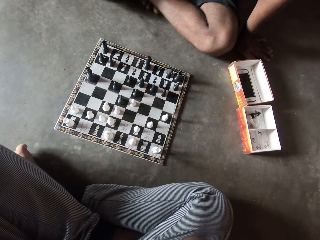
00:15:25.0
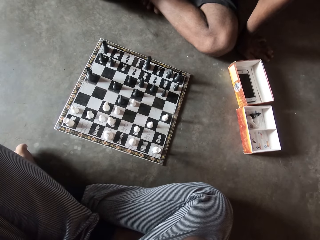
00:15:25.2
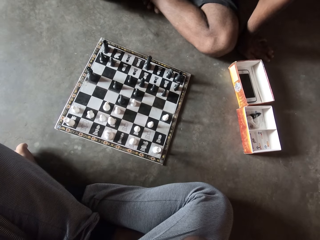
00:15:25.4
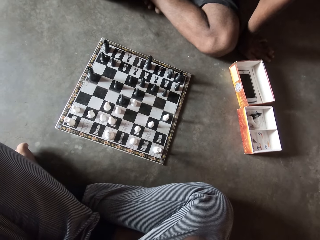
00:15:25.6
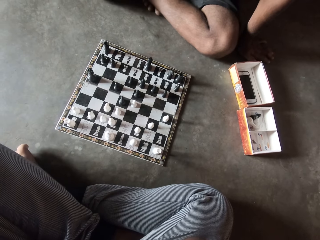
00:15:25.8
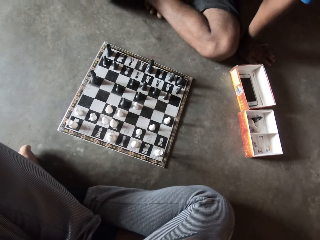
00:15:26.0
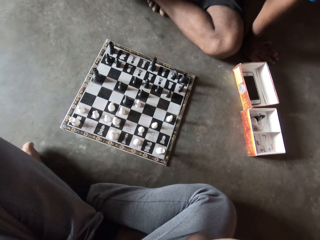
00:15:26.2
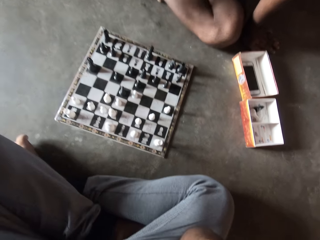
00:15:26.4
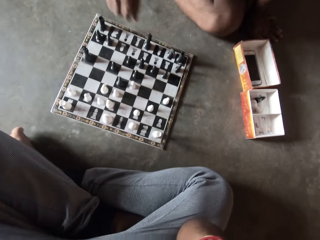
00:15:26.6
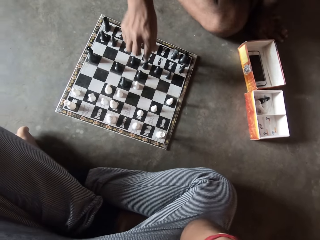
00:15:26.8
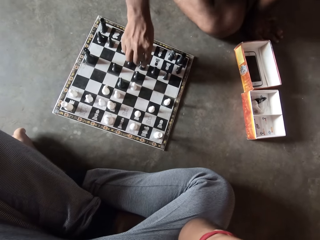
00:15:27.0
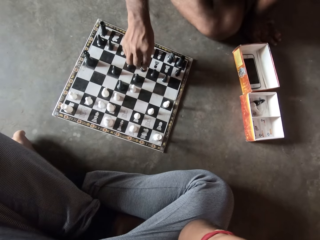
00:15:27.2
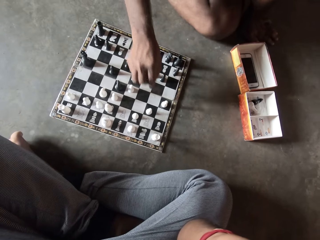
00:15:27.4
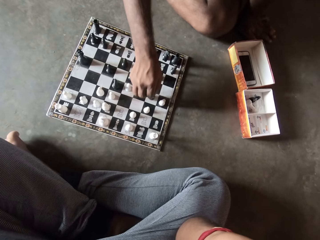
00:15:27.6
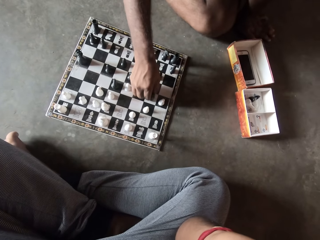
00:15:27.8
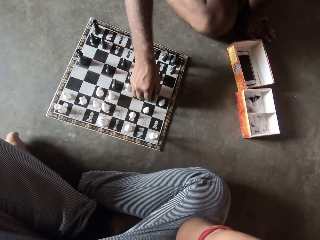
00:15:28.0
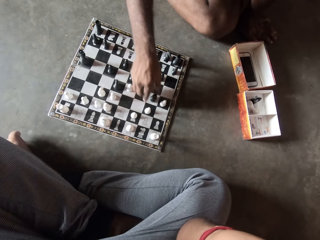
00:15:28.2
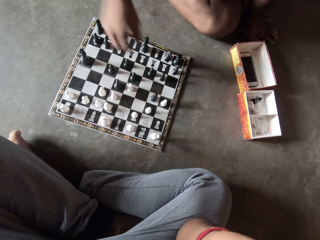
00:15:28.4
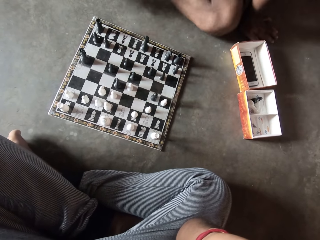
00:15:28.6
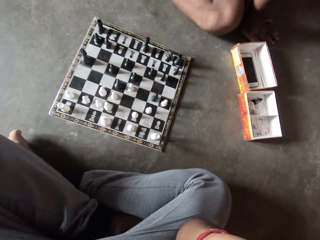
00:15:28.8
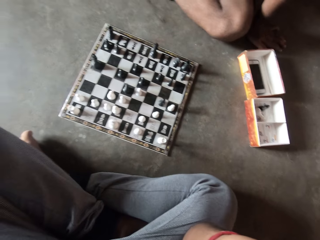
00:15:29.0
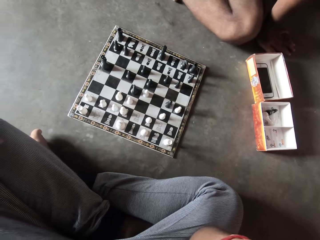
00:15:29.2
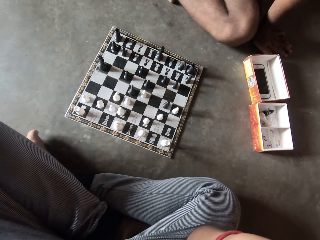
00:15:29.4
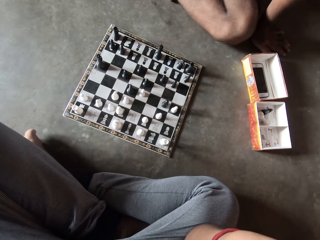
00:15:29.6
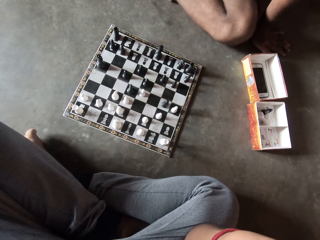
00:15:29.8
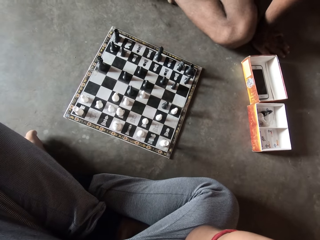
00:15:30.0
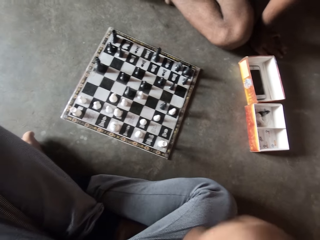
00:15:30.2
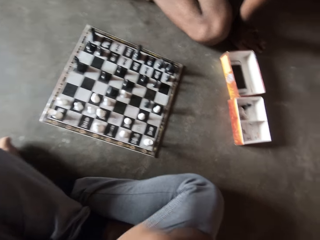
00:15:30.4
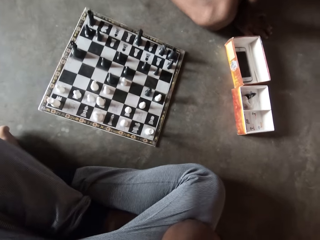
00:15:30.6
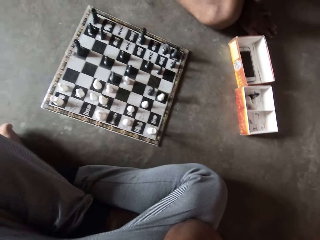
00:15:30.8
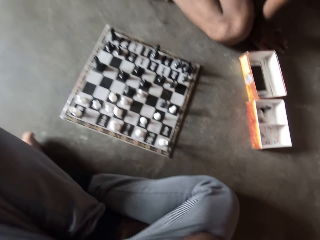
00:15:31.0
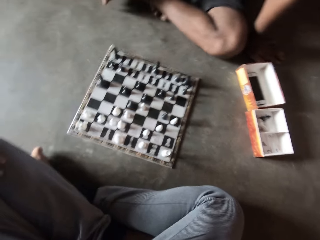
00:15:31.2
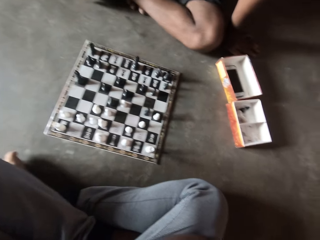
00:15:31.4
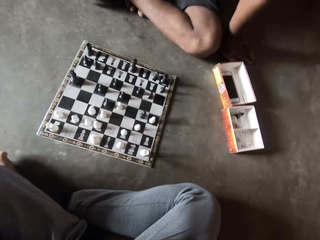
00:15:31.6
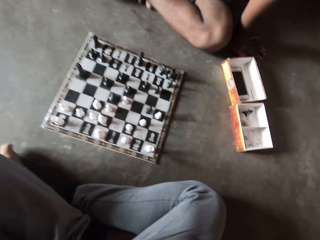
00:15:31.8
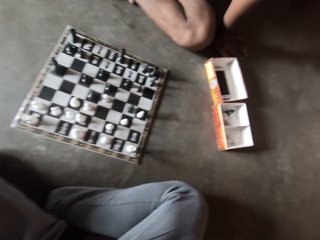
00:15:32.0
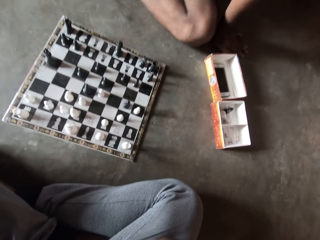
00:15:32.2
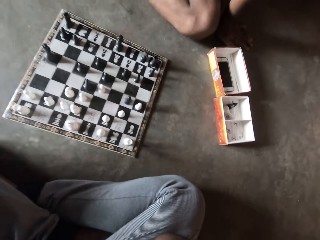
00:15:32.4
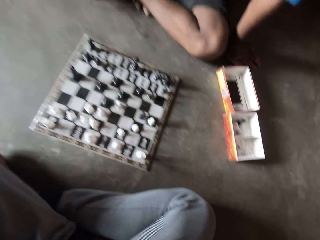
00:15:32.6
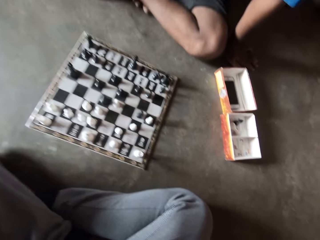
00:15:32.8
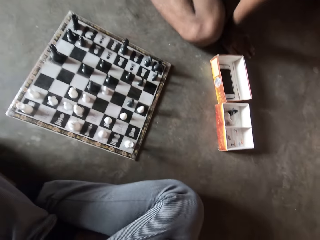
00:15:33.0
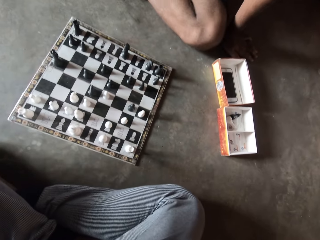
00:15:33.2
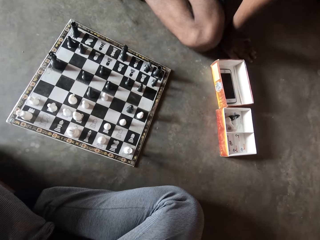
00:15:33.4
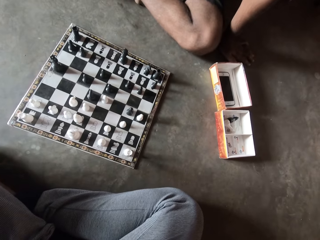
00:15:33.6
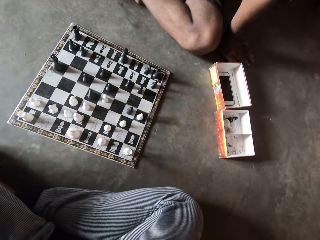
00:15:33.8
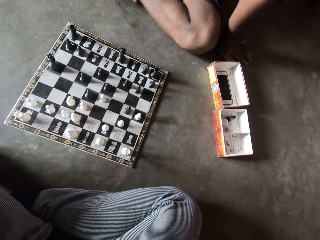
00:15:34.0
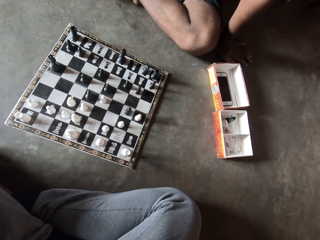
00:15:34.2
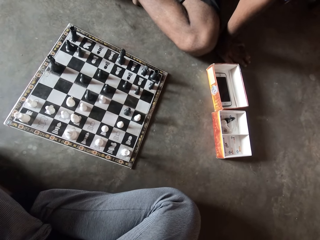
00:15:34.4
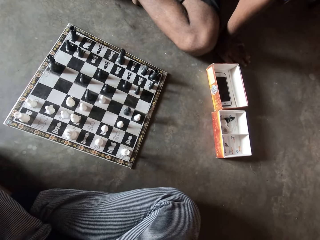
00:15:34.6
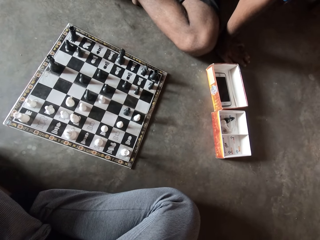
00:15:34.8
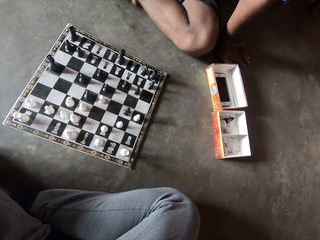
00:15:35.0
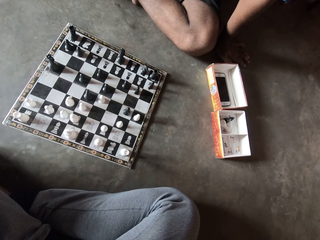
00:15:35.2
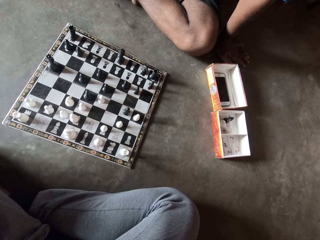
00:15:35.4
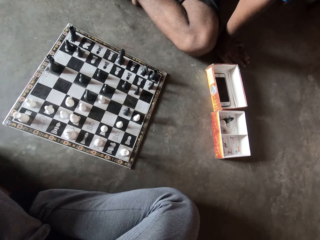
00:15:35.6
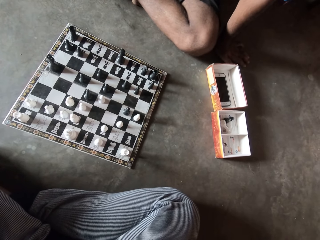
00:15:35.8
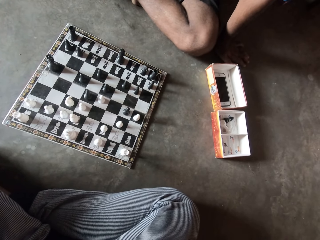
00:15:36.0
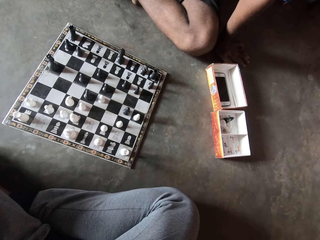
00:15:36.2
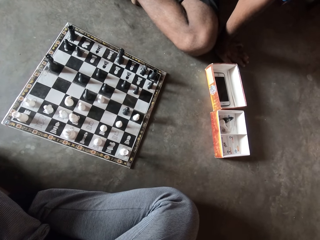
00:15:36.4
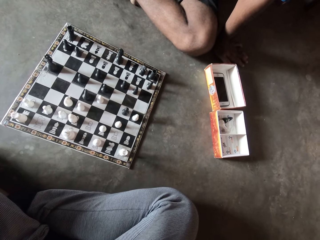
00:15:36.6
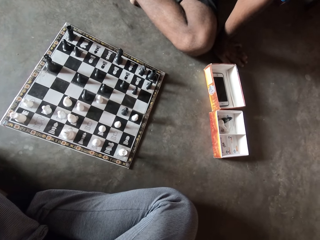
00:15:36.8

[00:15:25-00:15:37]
A man makes a move on the chess board with his right hand and pulls his hand off the chess piece.

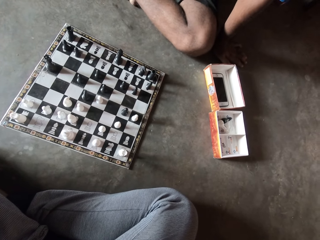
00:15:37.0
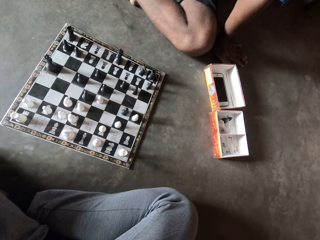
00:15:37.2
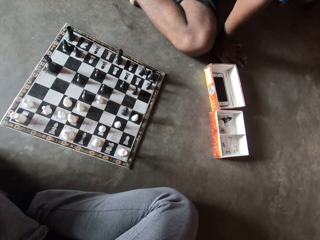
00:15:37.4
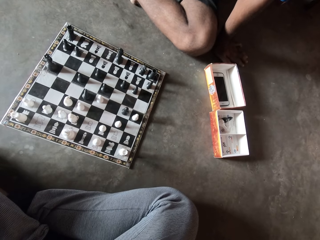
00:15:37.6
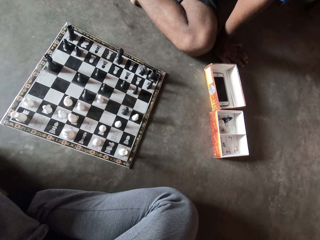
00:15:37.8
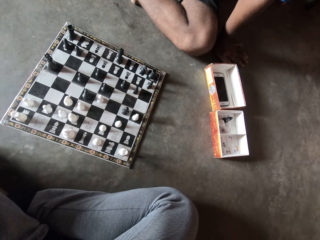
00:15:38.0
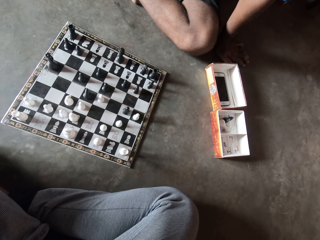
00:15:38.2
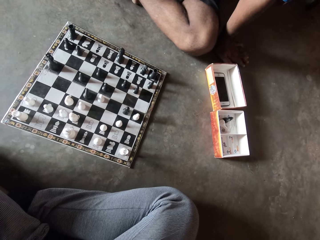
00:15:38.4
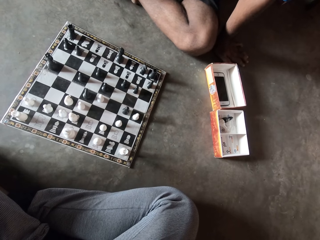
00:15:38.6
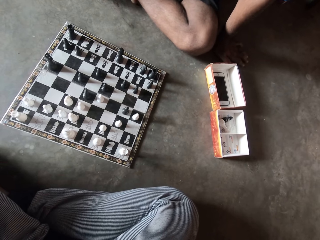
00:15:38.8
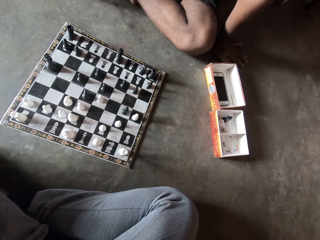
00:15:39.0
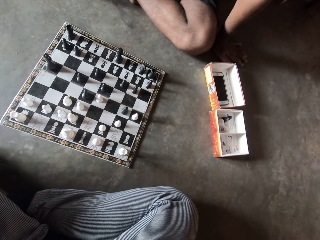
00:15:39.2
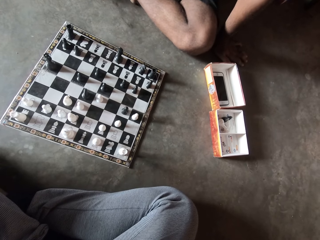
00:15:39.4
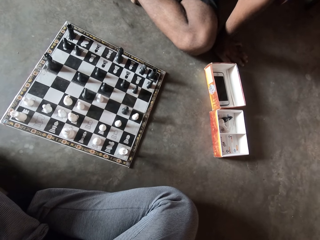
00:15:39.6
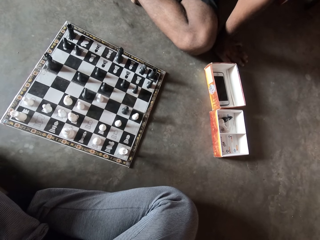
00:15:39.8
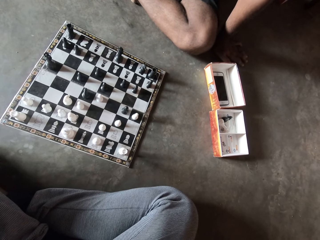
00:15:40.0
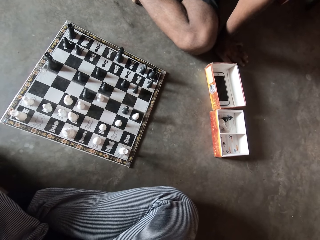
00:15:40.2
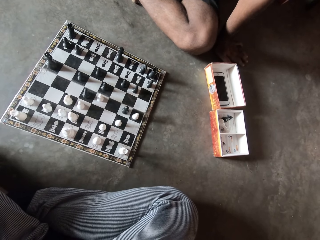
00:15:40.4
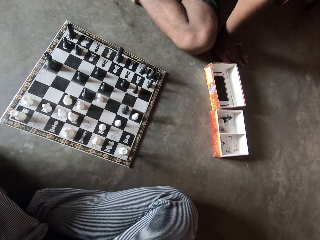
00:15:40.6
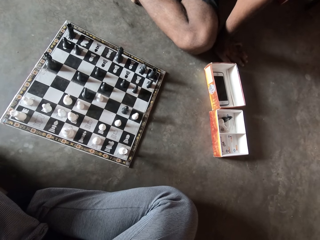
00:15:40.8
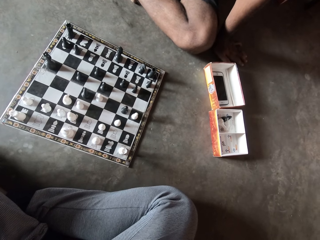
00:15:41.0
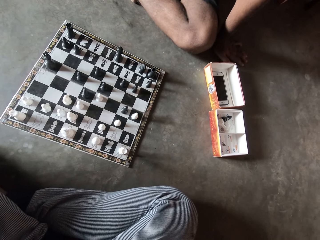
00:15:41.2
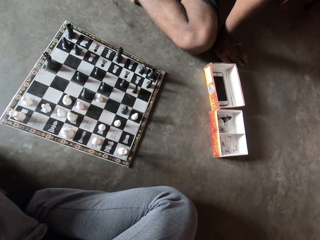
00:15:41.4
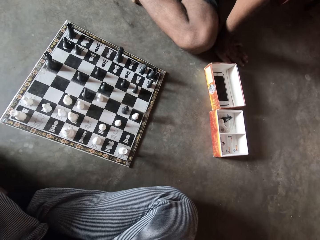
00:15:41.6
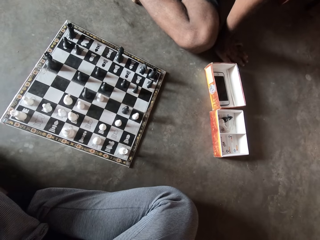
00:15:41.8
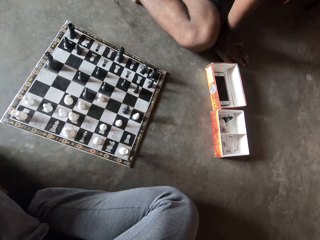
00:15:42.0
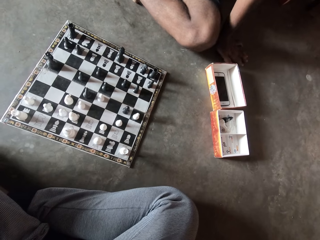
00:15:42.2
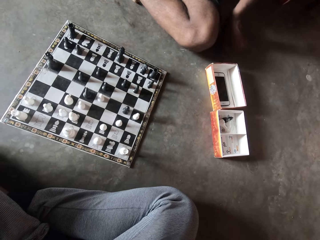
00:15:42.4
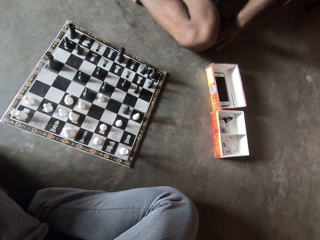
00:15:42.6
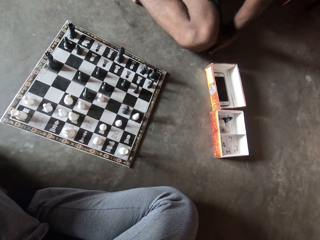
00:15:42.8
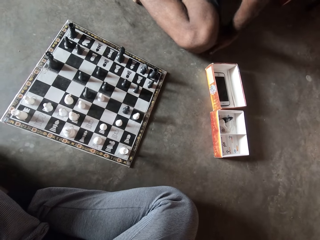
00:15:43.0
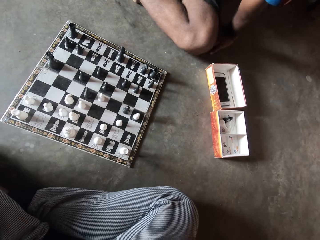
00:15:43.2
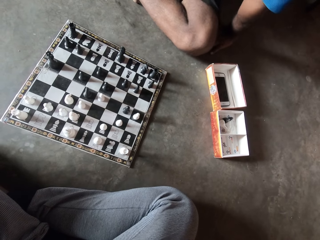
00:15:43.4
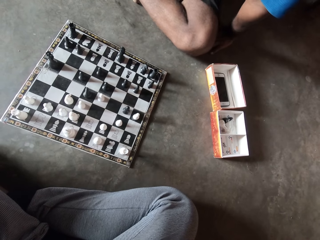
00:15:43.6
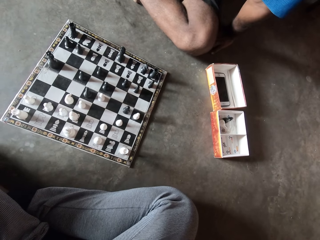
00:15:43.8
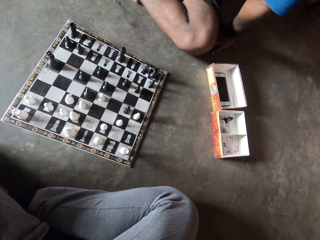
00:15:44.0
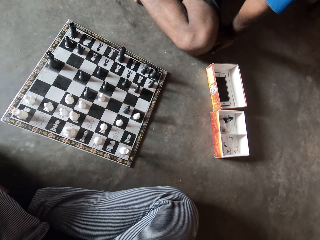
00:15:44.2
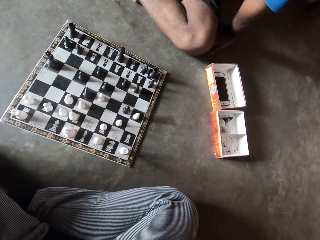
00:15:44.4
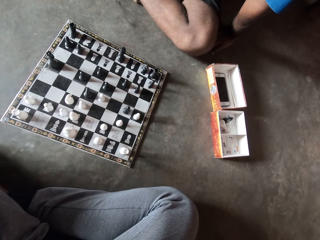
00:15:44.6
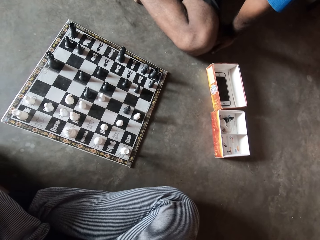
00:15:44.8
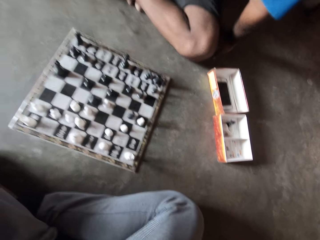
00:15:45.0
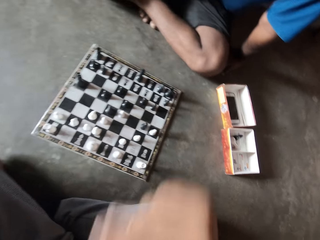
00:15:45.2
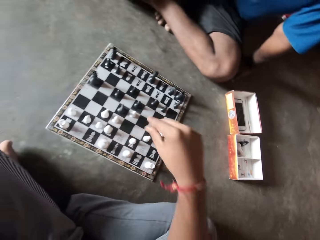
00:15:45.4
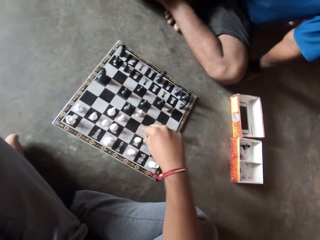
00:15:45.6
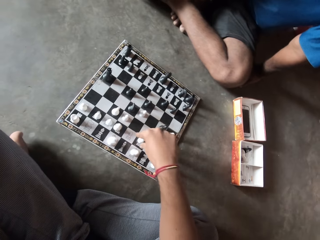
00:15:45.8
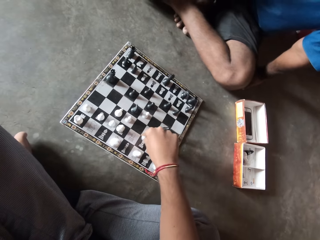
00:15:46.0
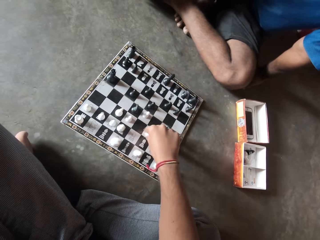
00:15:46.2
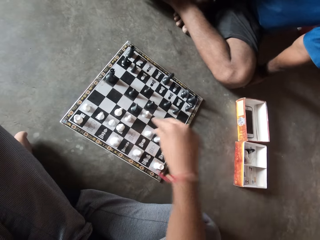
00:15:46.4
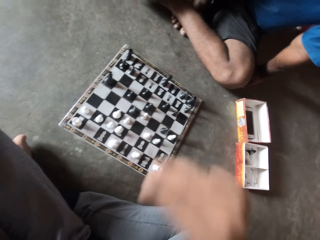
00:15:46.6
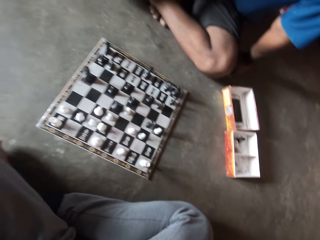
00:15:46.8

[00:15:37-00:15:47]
The camera wearer makes a move on the chess board with his right hand. He pulls his hand off the chess piece.
